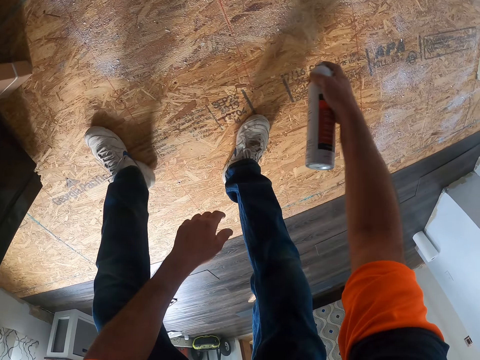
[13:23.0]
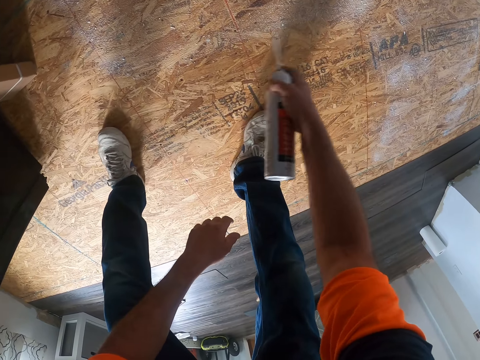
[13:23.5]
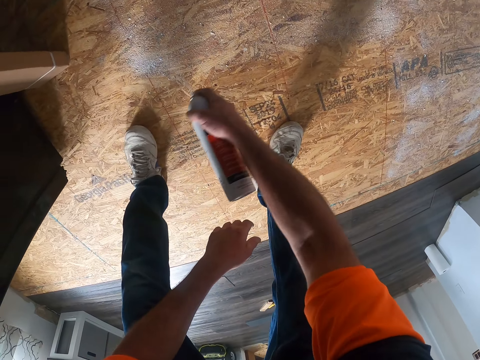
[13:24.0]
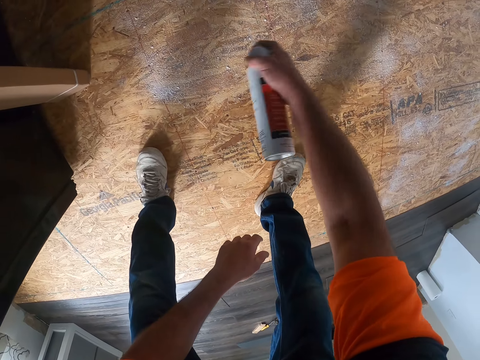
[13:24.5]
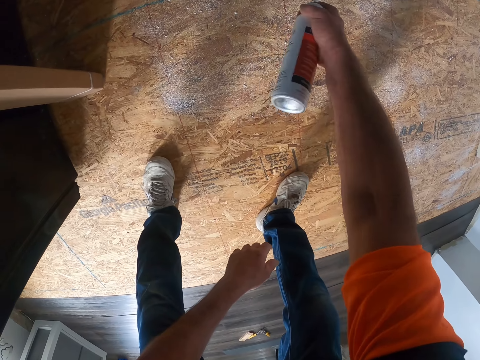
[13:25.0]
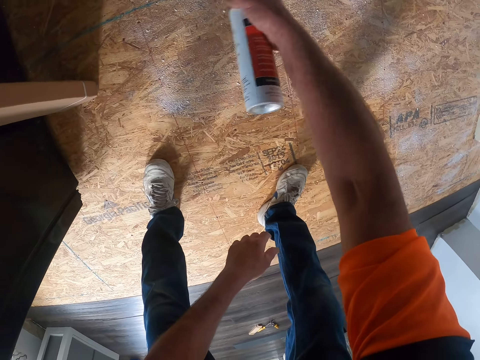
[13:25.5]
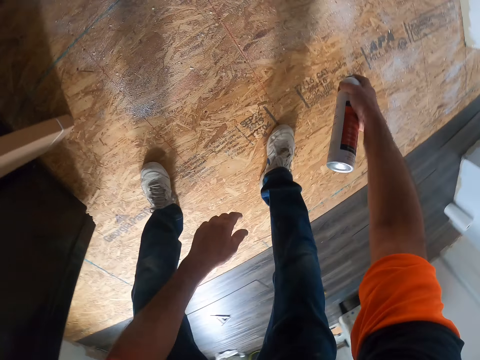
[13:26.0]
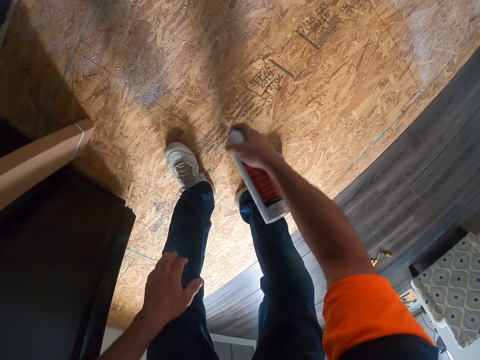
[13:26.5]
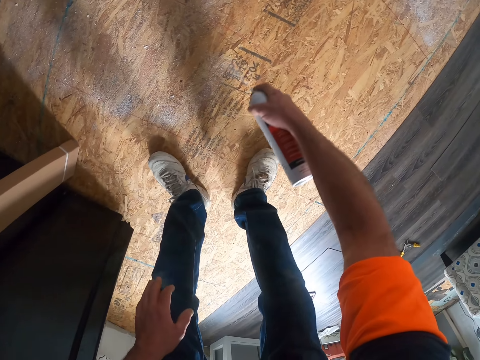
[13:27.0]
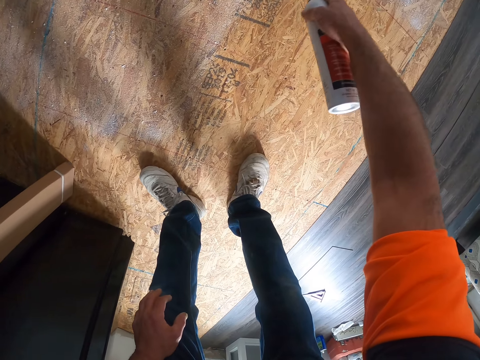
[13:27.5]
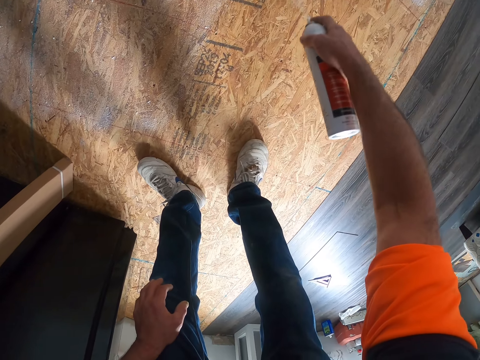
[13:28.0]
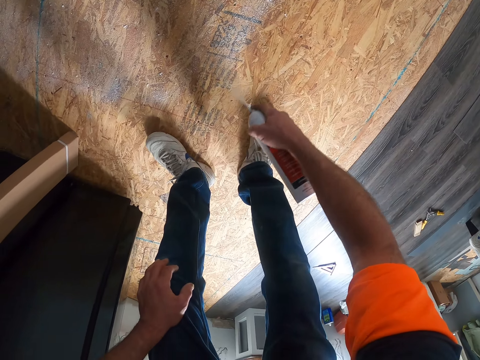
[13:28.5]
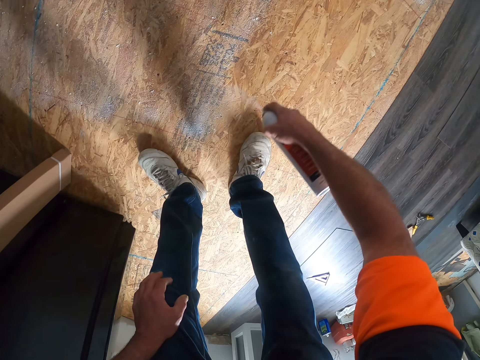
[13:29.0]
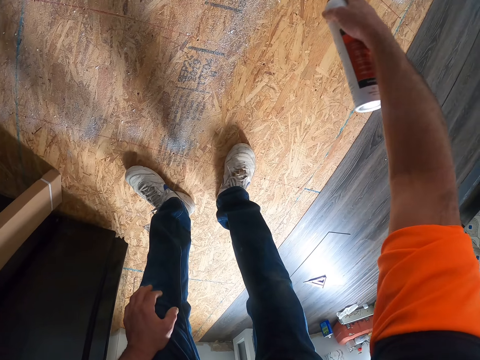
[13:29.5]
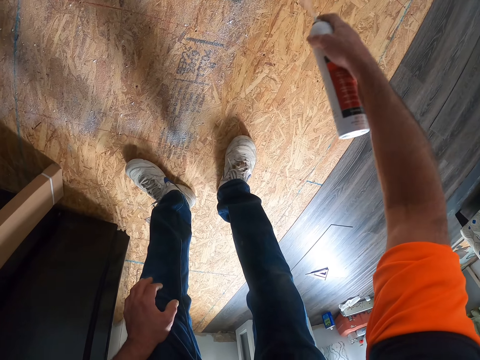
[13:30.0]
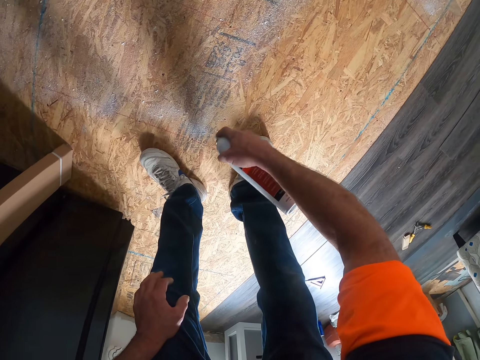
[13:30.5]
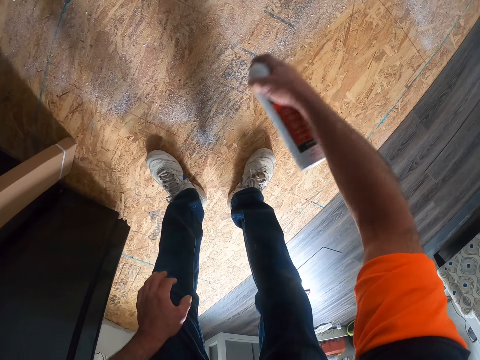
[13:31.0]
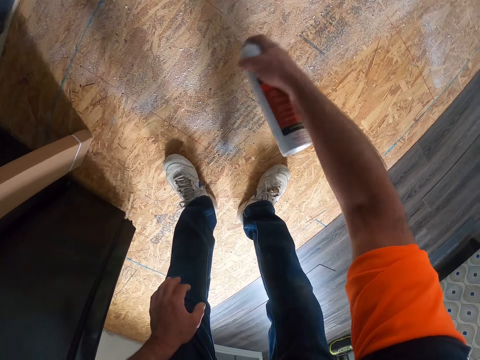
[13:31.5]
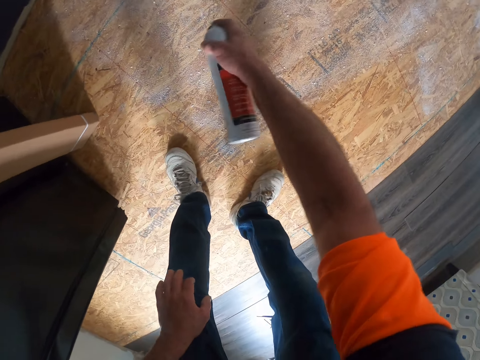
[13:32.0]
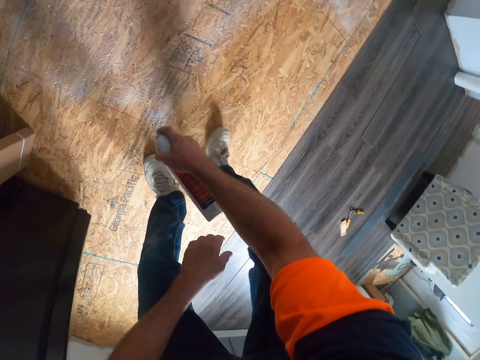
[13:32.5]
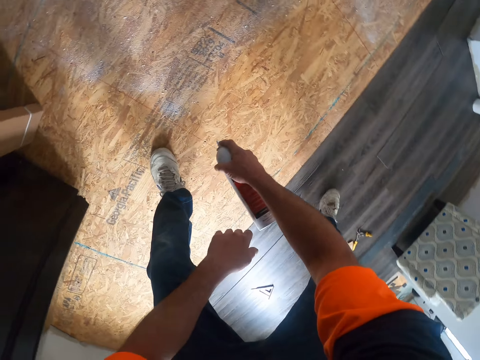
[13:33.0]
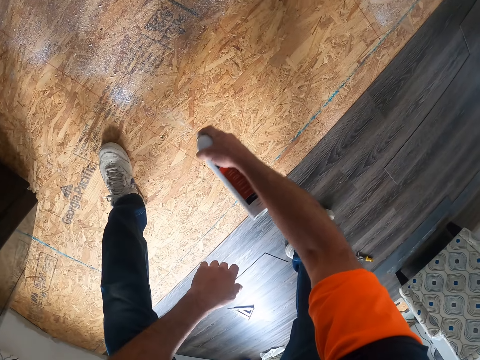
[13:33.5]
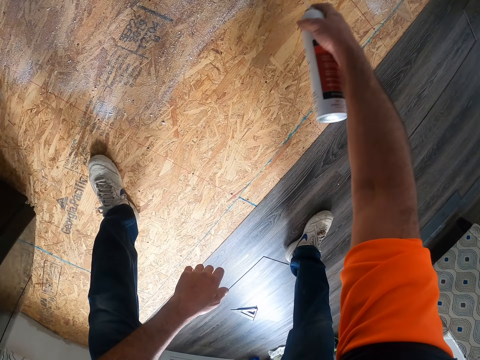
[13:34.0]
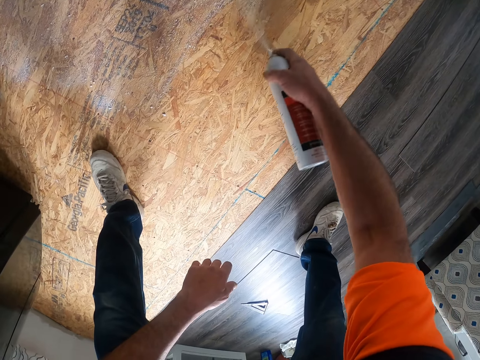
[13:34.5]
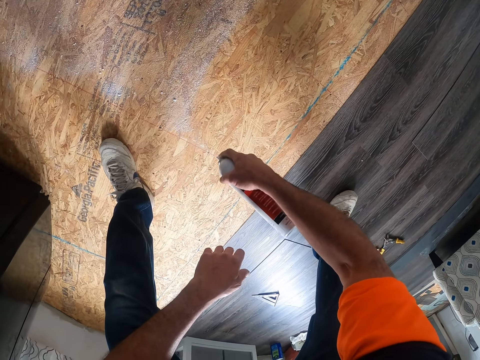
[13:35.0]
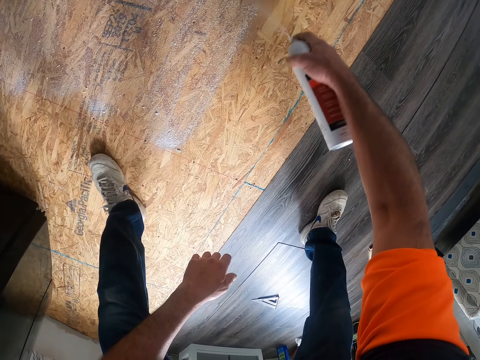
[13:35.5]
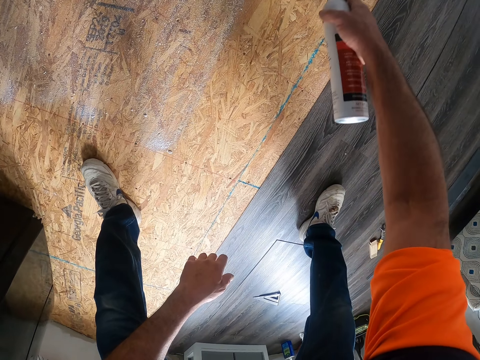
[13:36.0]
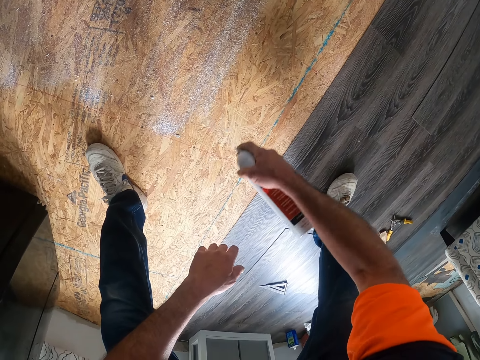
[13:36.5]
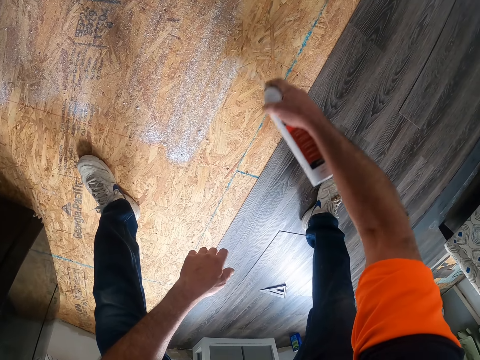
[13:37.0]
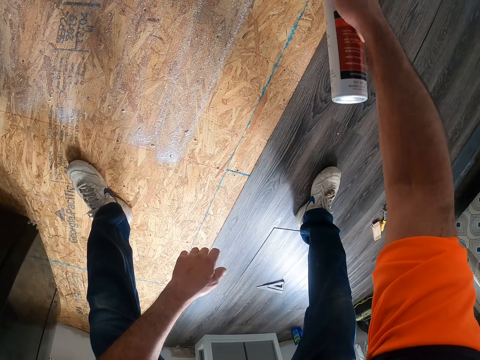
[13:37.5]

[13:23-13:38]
The camera wearer sprays the floor. They walk.

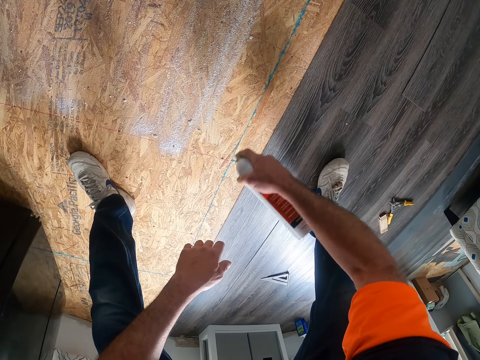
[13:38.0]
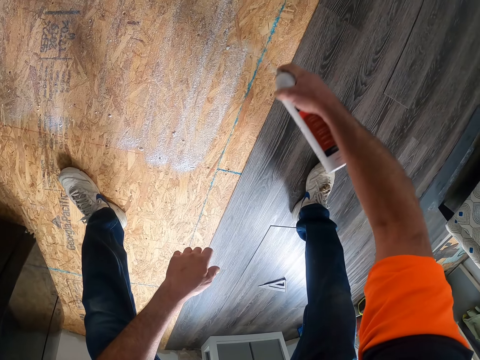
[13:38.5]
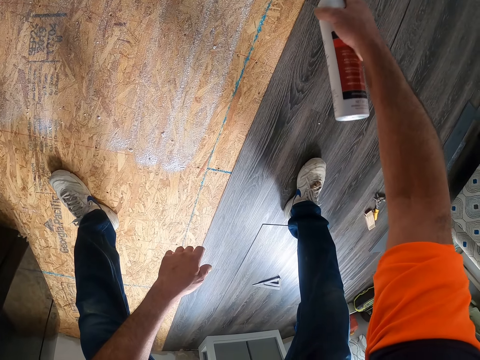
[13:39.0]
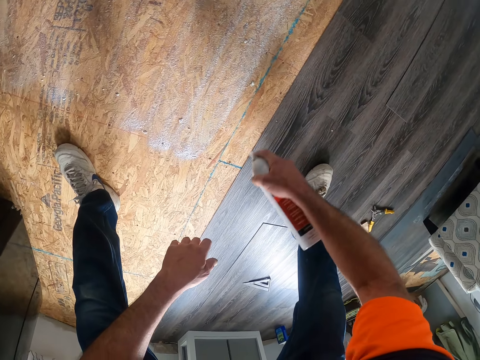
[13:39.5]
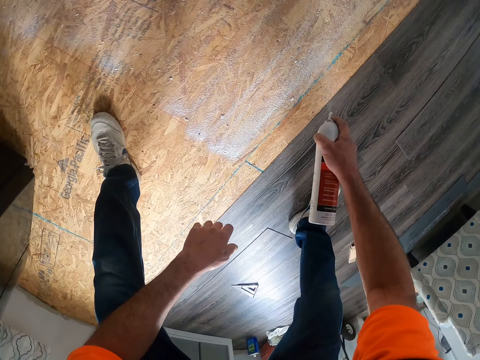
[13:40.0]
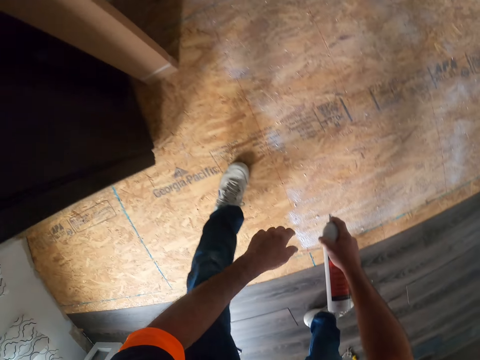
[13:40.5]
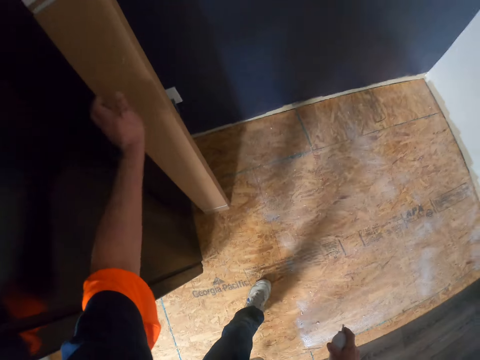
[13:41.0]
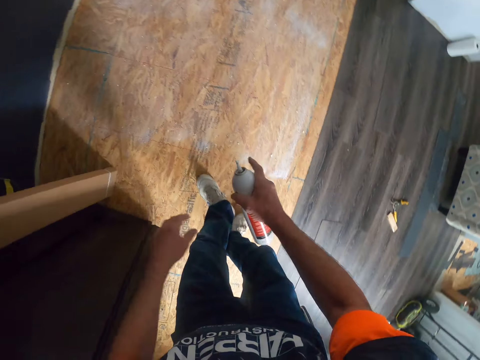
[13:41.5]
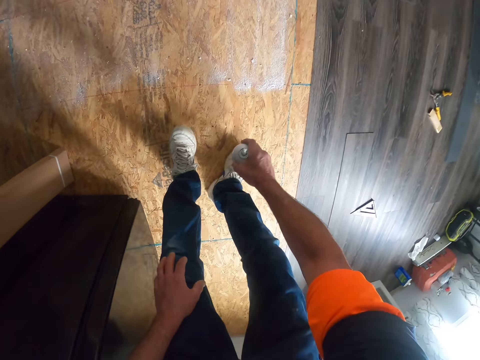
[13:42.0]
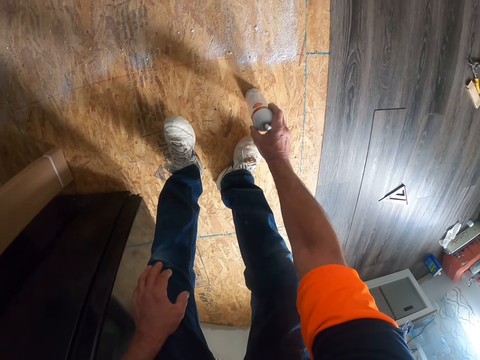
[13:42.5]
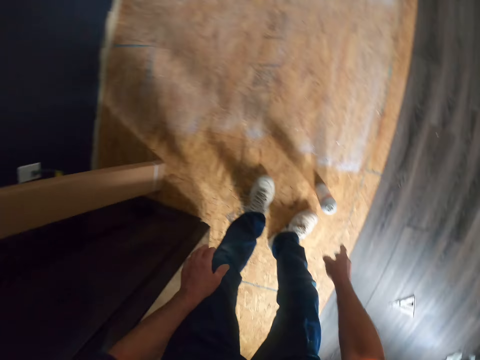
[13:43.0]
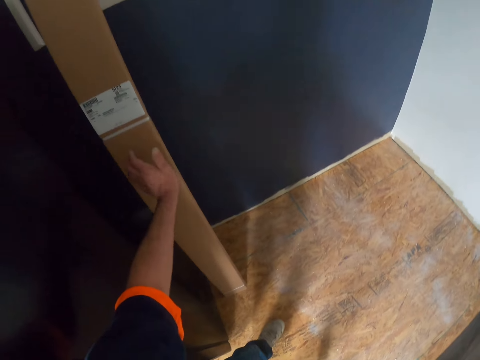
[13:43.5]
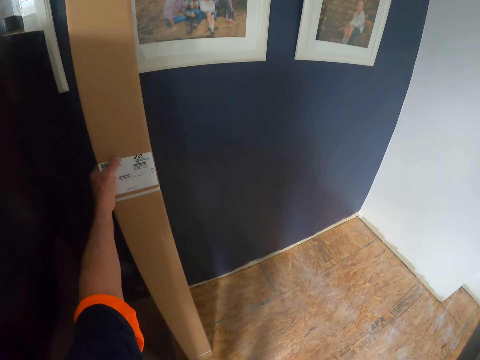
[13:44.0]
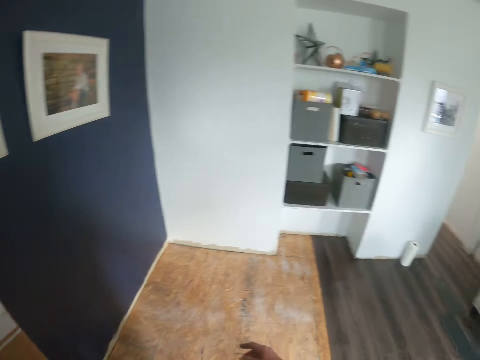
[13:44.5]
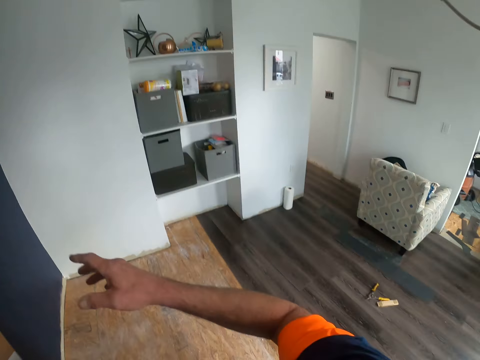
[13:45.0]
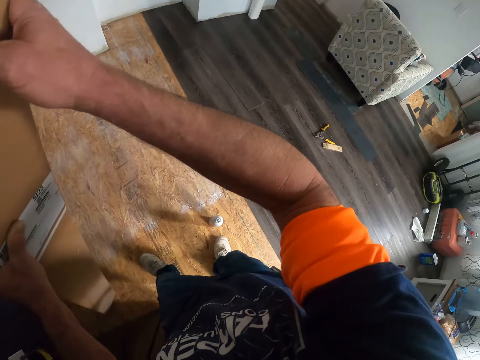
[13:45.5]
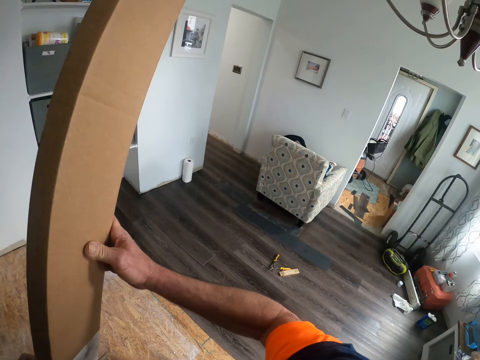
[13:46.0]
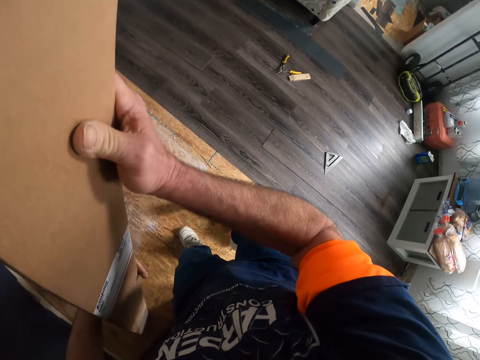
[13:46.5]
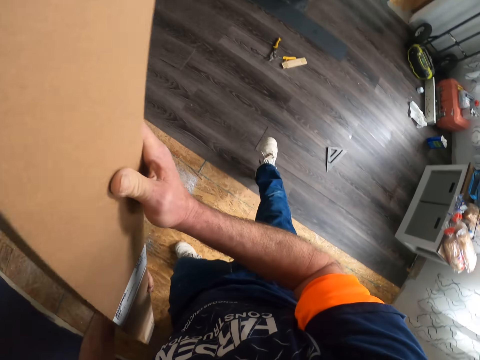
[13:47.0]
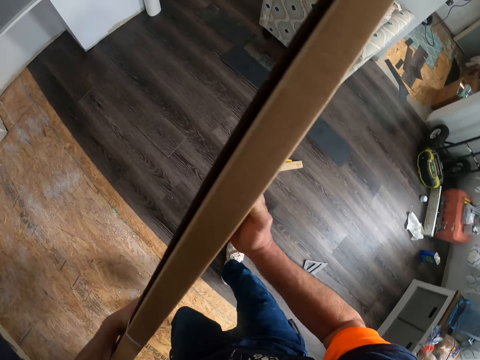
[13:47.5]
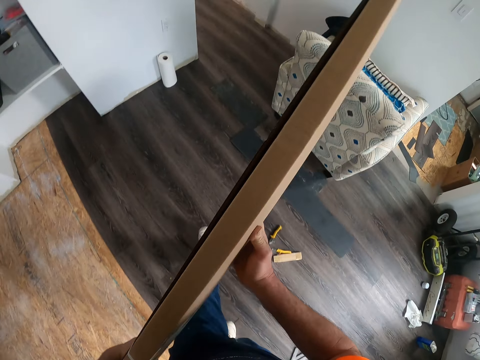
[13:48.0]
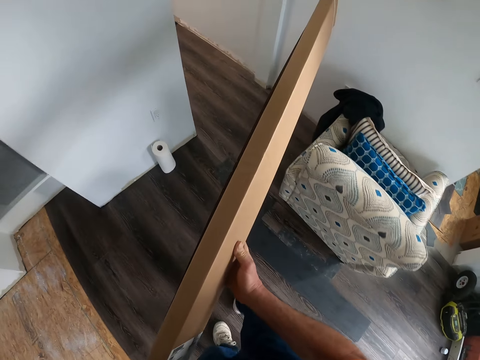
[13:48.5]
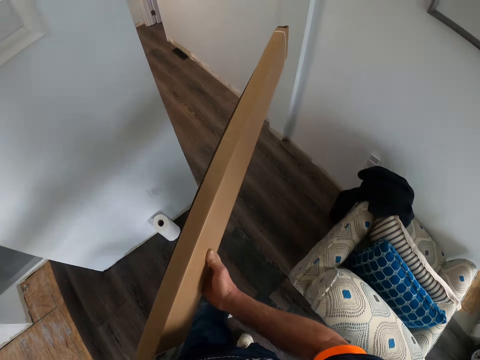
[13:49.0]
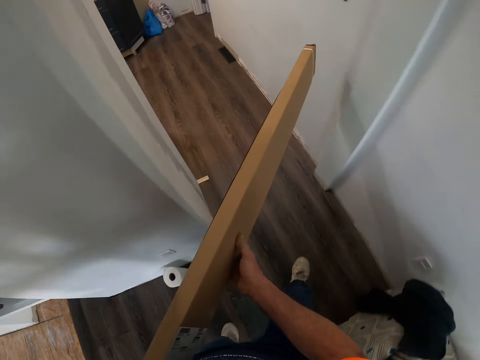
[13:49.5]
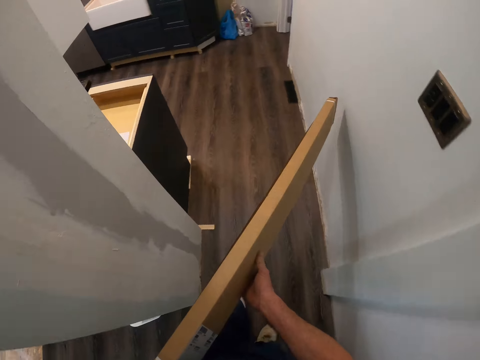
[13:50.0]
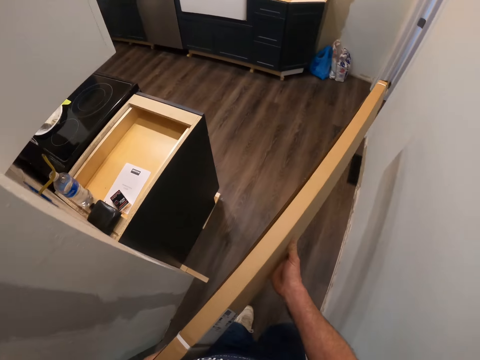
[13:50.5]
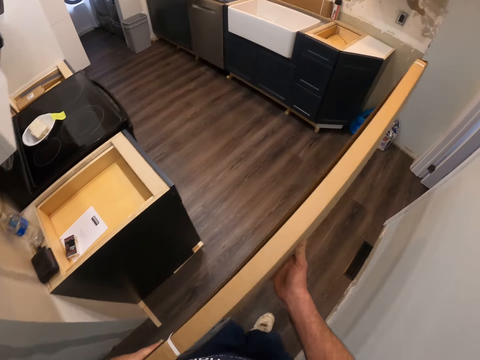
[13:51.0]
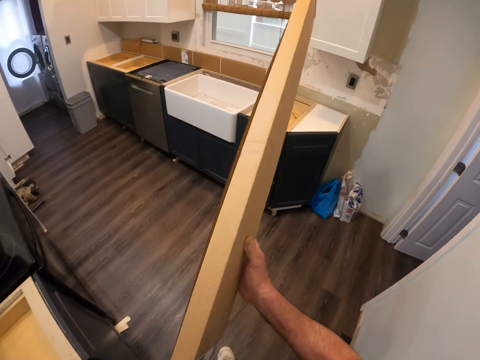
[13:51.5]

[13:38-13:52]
The camera wearer moves the hand. They put the spray bottle on the floor. They walk in the room holding the piece of timber.
